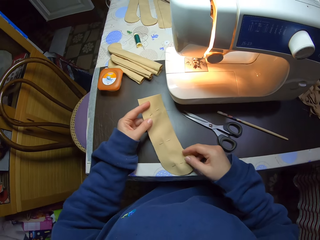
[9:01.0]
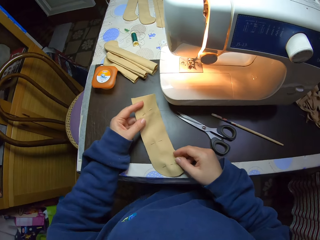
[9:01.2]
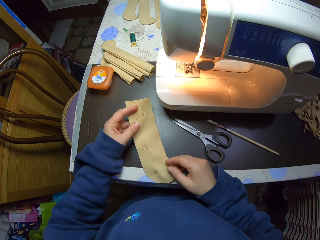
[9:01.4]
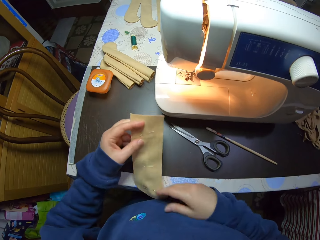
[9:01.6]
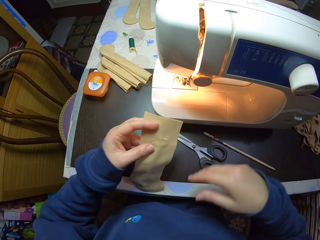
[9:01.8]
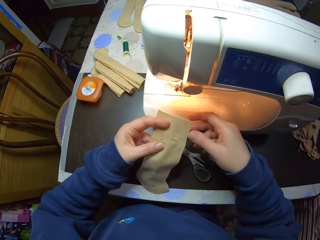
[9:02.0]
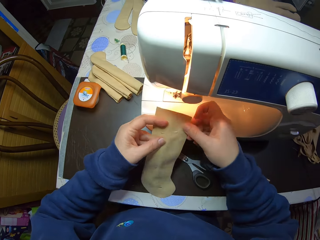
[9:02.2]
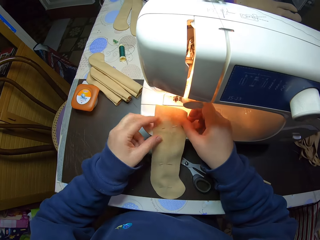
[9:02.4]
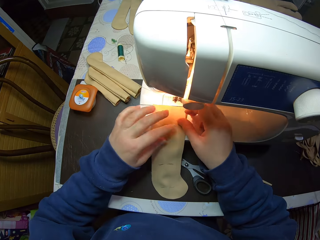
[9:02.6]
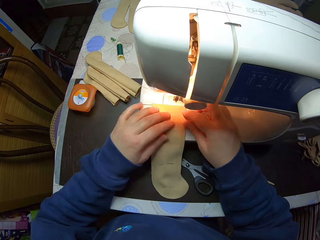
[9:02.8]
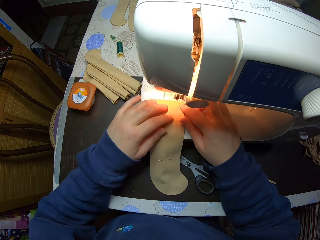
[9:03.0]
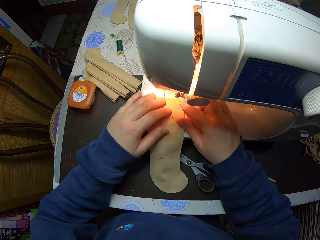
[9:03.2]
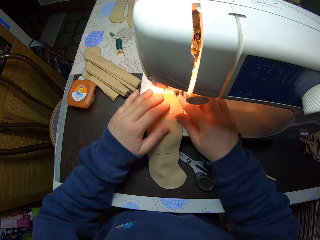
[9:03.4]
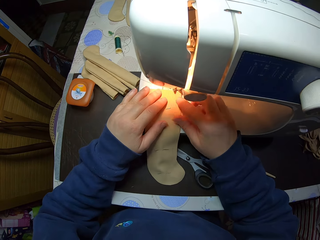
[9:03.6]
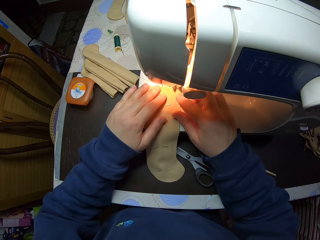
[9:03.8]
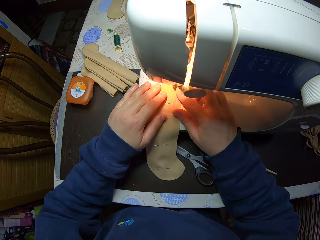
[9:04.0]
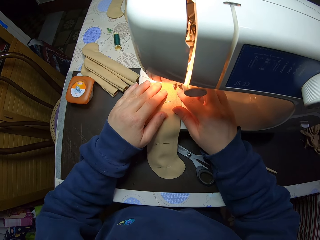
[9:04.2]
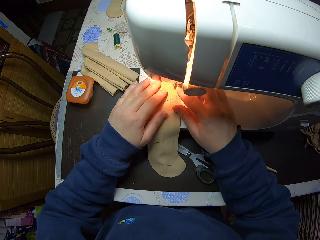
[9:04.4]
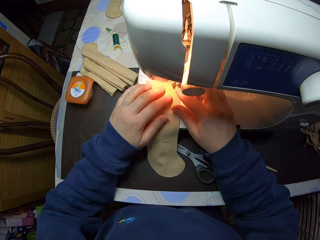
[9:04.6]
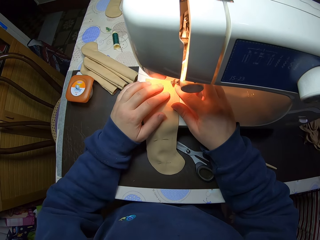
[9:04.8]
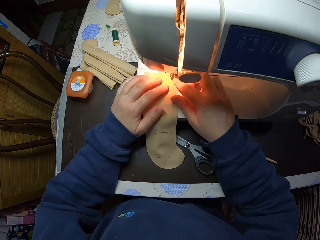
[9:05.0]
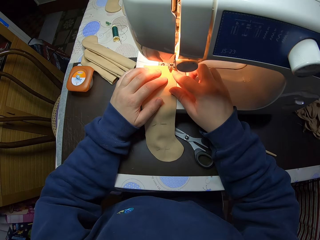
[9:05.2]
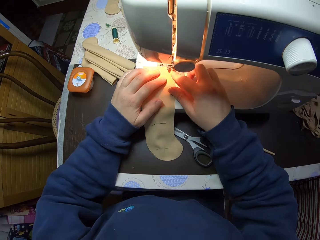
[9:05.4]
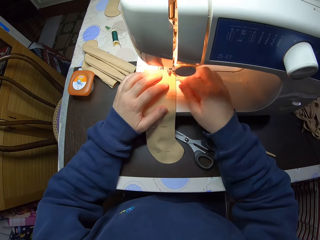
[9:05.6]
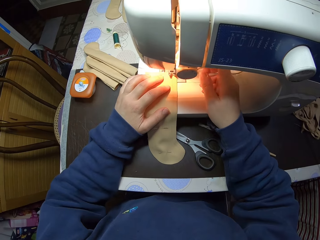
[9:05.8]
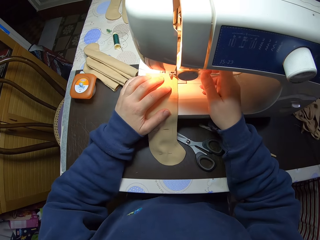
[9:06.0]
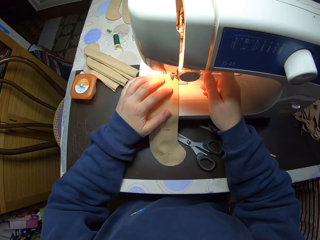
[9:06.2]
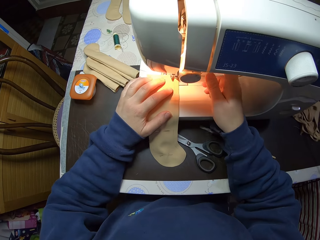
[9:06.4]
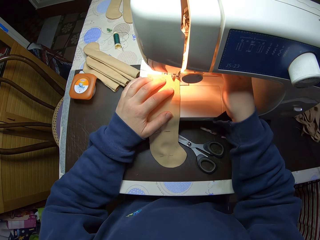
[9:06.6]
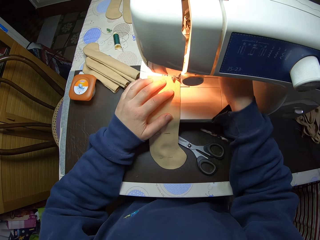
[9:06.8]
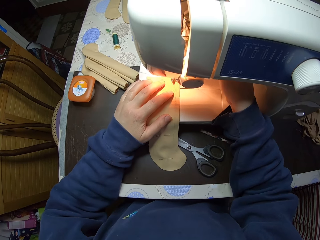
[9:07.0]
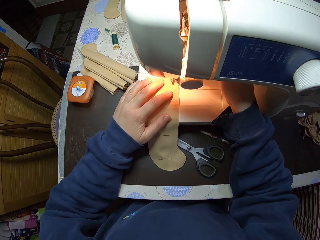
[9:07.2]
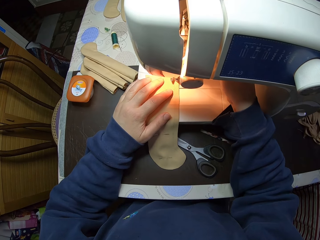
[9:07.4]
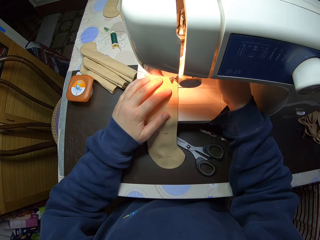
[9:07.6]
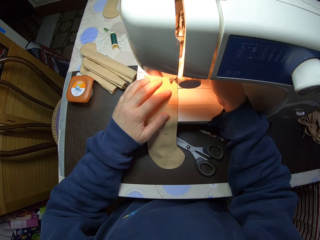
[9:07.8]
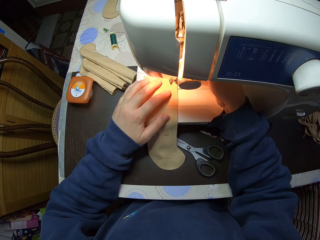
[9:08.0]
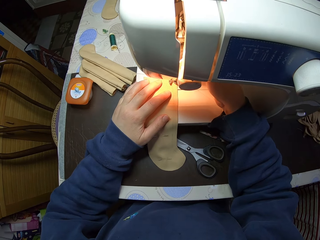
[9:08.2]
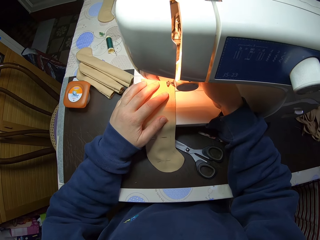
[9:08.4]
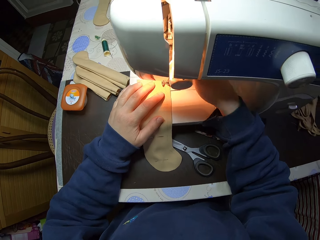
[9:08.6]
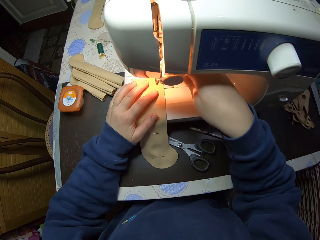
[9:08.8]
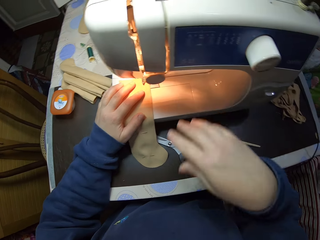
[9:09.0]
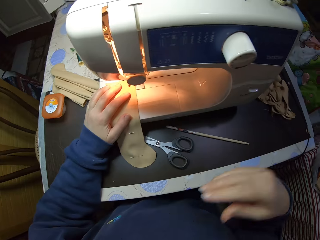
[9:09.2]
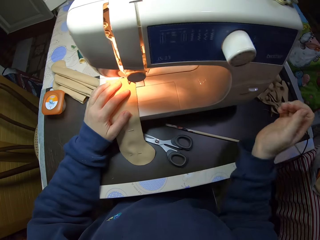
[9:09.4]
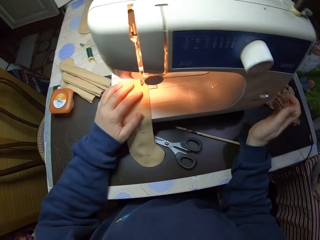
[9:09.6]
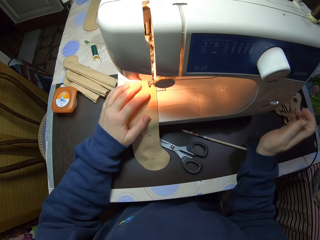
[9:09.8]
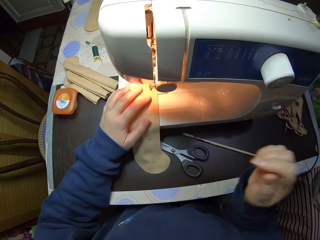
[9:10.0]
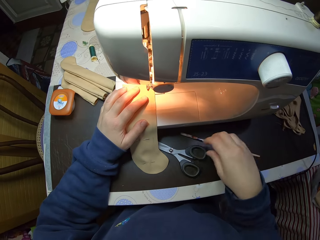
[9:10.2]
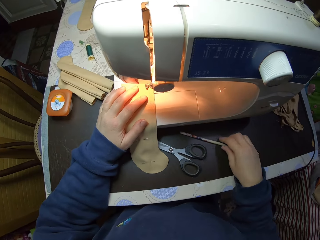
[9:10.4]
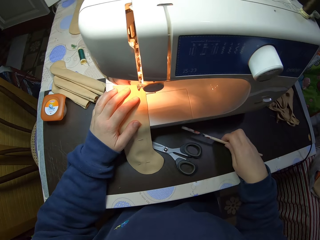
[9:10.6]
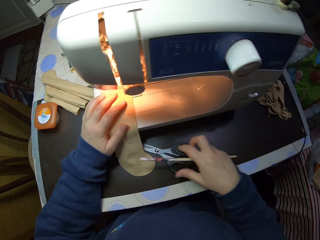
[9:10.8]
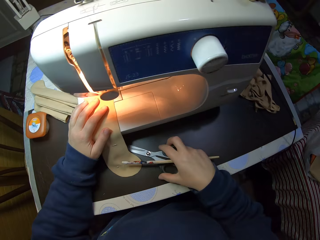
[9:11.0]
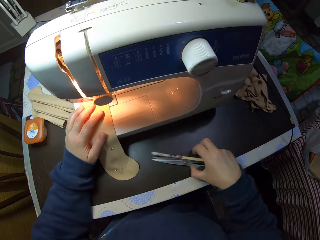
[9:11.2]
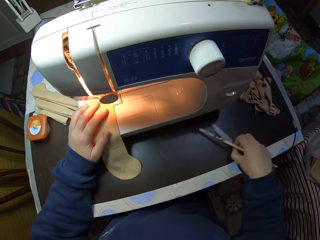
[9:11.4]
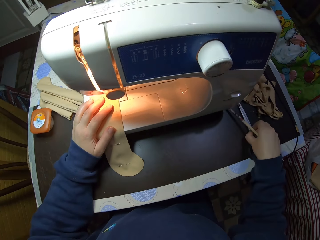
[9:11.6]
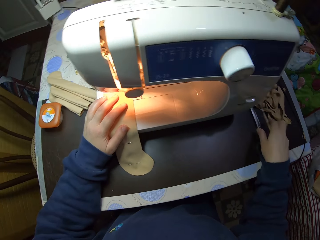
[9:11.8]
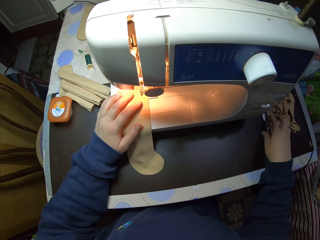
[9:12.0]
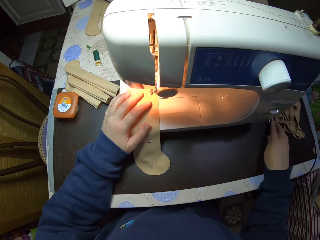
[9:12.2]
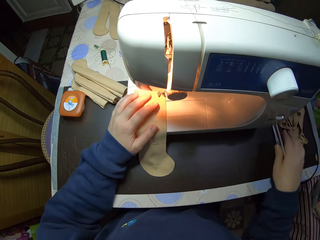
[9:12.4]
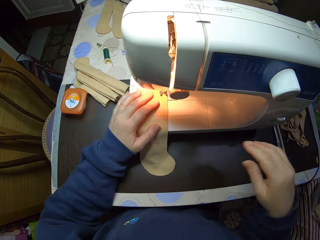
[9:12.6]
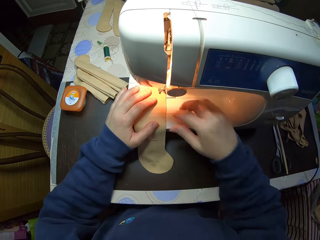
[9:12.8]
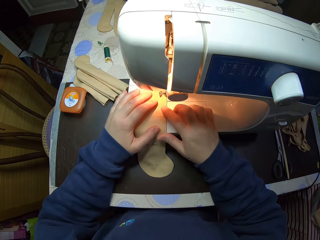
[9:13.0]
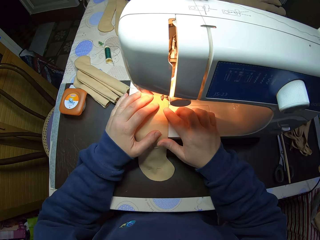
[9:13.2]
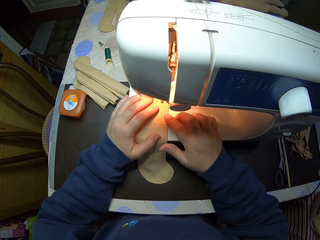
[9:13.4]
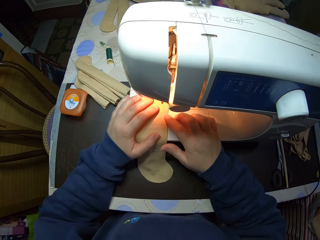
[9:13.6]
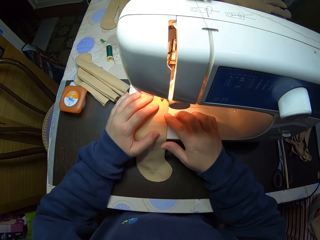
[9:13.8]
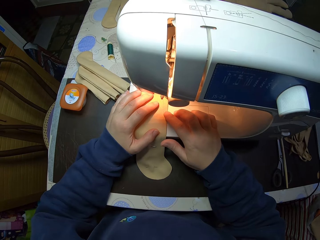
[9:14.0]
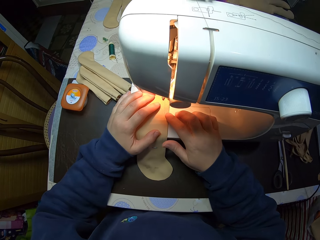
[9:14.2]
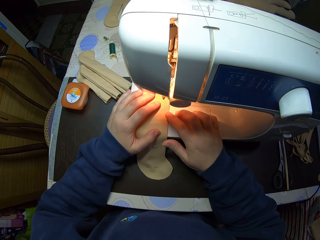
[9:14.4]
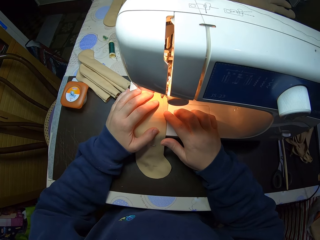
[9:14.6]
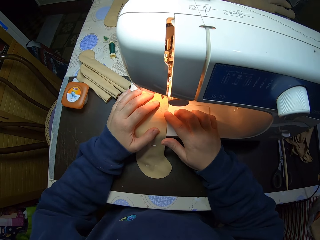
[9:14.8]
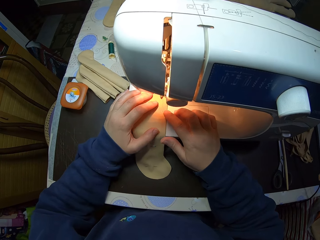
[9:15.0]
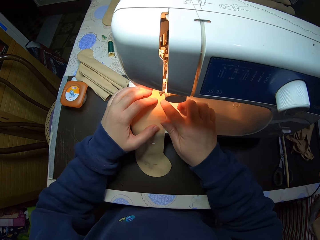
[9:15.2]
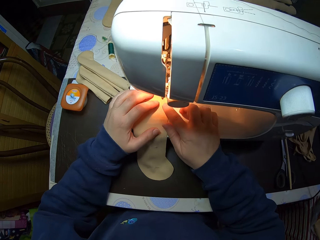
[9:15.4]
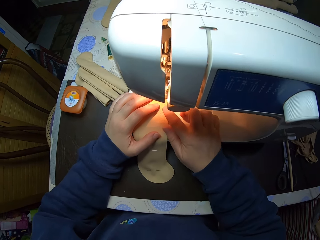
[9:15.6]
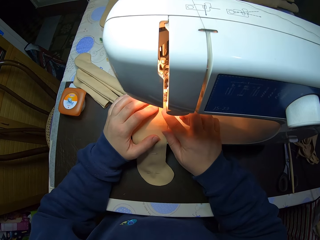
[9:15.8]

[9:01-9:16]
The camera wearer picks the material from the table with both hands. She drops the material on the sewing machine with both hands. She sets the sewing machine. She holds the sewing machine on the table with her right hand. She picks the pencil from the table with her right hand. She moves the scissors. She picks the scissors from the table with her right hand. She drops the pencil on the table with her right hand. She holds the material on the sewing machine with her right hand.

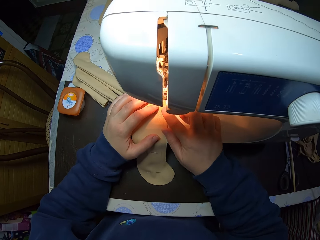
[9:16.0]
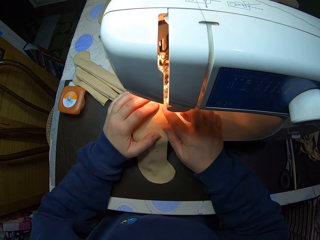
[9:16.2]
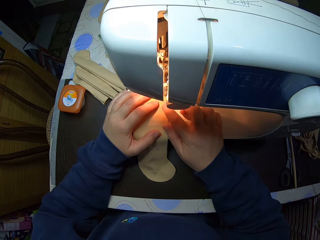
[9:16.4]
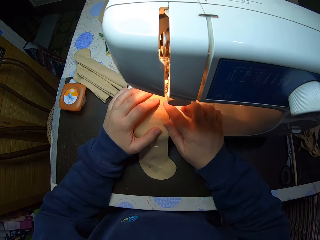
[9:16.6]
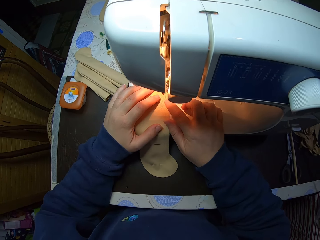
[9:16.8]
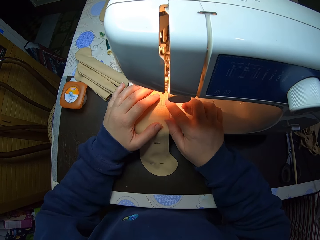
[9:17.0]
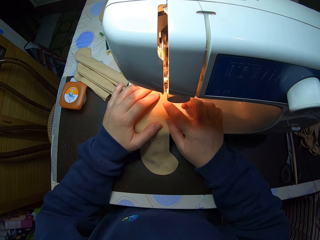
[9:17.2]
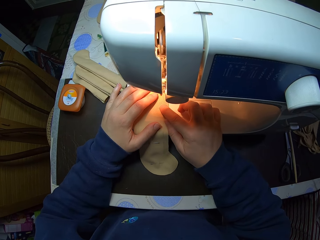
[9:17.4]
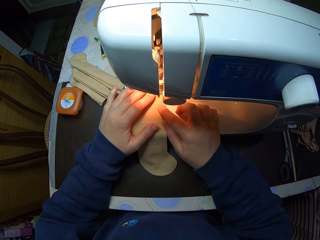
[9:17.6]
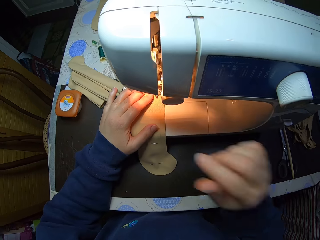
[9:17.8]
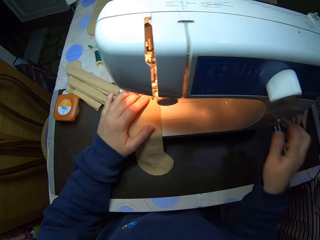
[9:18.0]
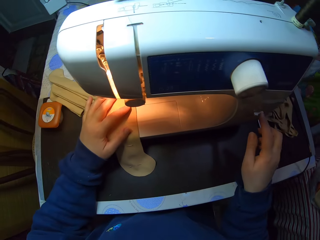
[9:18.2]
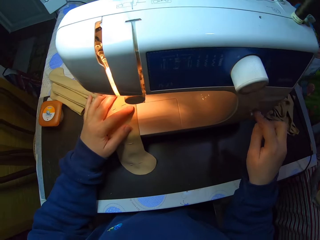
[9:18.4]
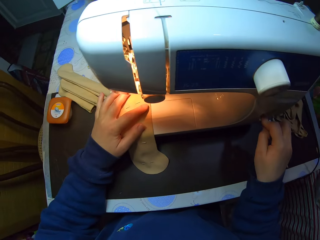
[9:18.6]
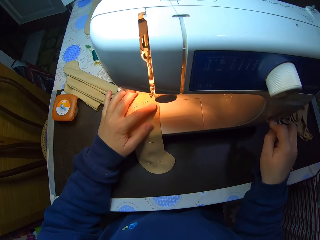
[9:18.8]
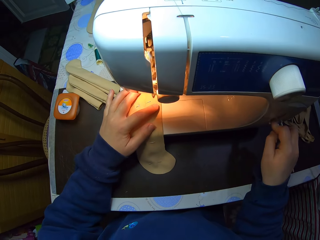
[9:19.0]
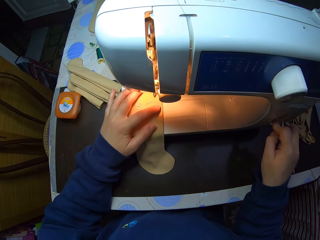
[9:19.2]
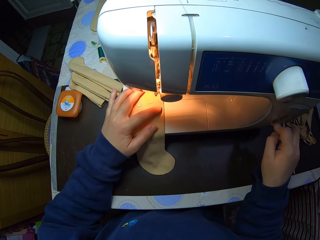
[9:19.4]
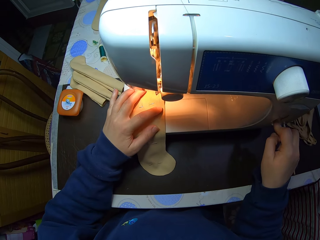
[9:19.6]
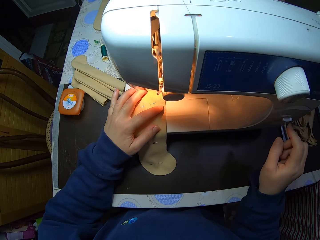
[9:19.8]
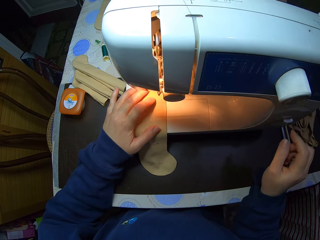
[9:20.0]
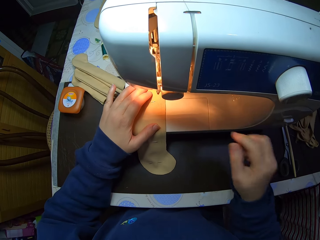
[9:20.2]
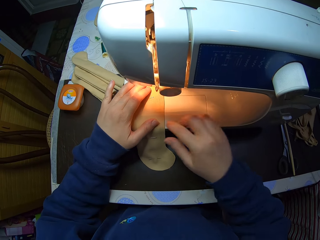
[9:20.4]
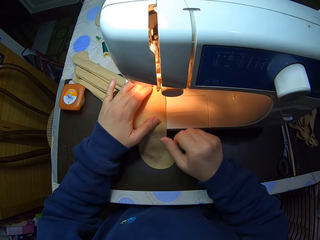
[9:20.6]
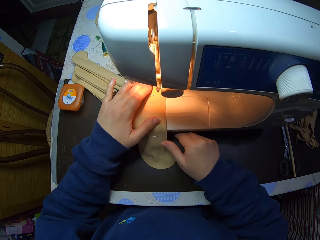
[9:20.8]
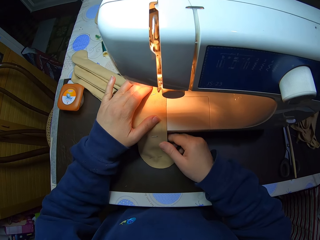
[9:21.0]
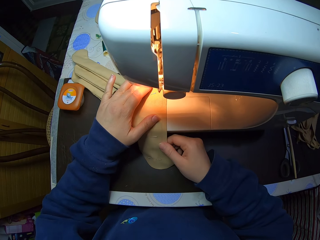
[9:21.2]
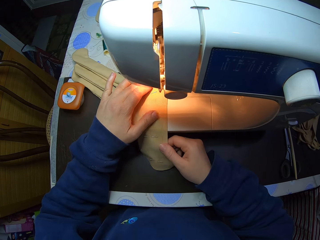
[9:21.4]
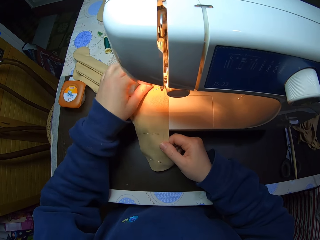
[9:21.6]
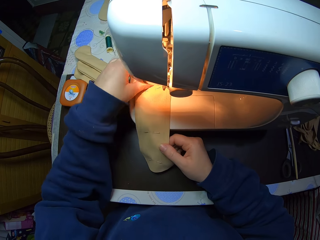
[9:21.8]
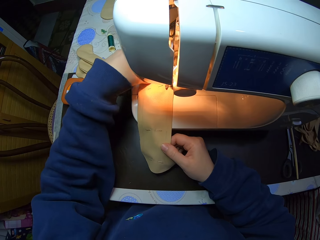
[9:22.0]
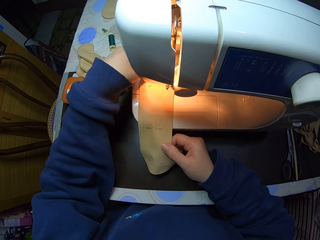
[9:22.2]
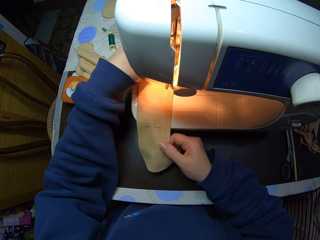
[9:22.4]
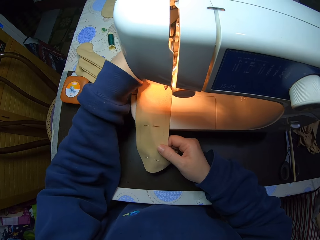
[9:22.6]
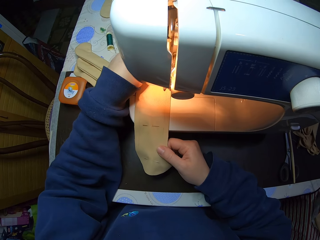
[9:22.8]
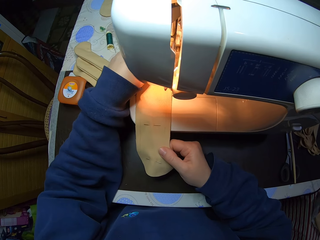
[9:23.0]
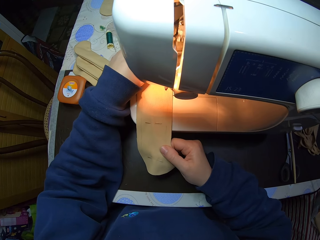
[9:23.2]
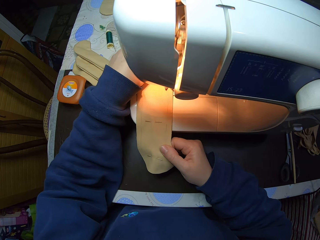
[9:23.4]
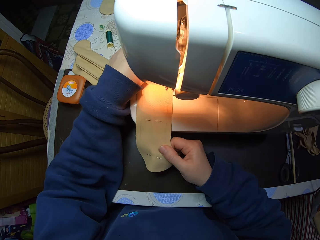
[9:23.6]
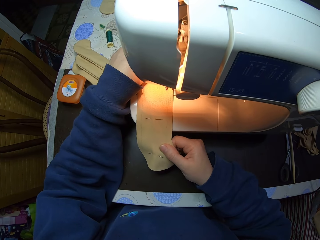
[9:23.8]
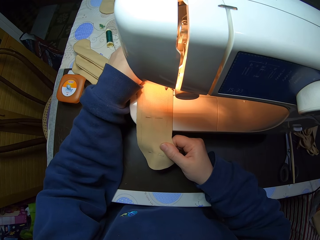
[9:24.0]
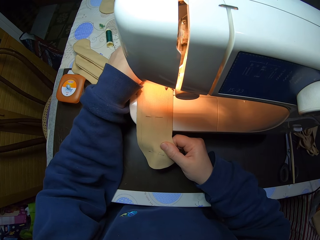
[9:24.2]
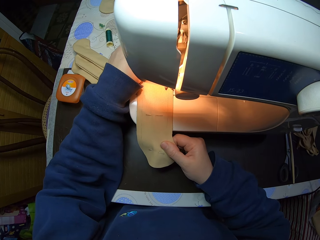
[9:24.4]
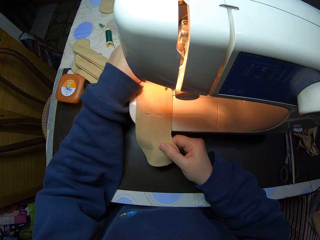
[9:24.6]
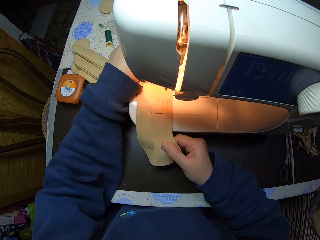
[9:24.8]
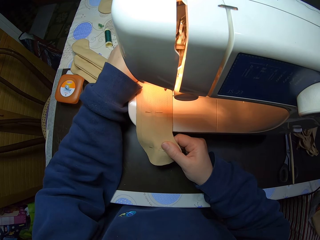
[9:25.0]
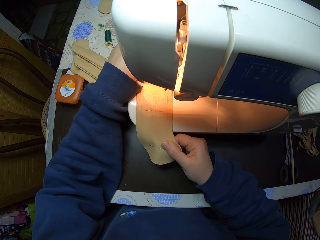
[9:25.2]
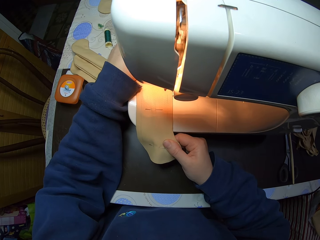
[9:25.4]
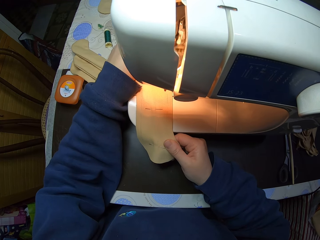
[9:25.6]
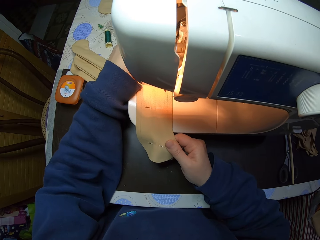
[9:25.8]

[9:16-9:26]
The camera wearer operates the sewing machine with her right hand. She sews the material with the sewing machine.
